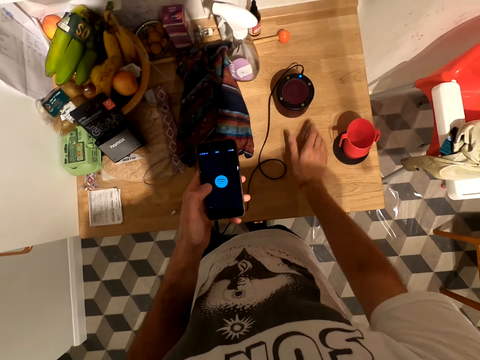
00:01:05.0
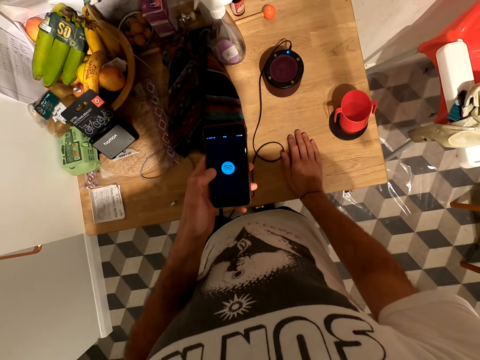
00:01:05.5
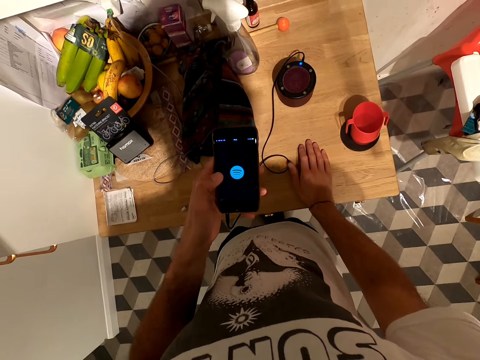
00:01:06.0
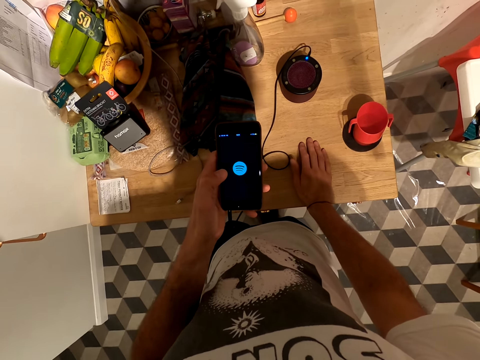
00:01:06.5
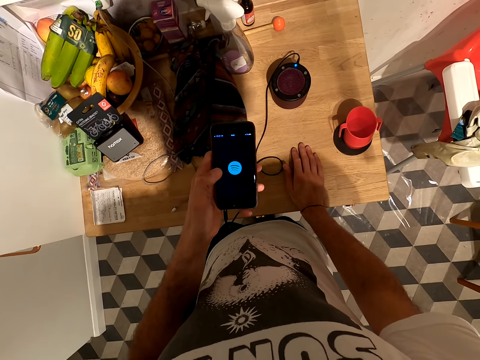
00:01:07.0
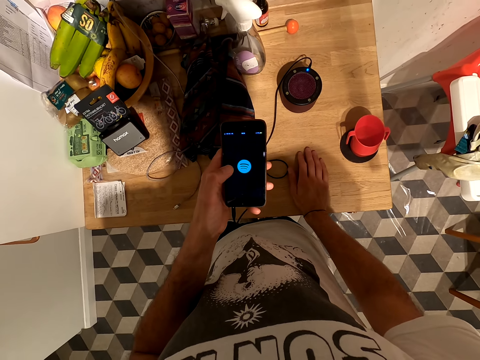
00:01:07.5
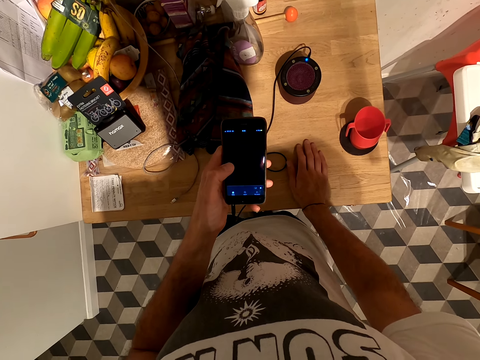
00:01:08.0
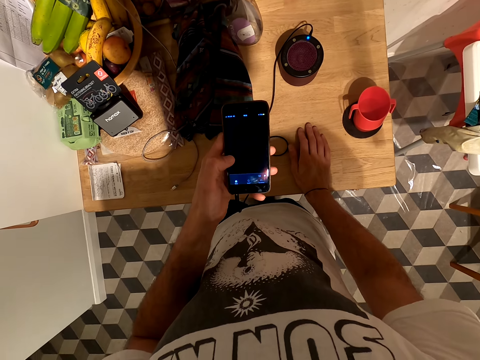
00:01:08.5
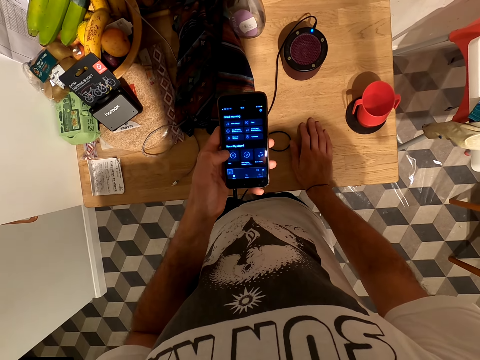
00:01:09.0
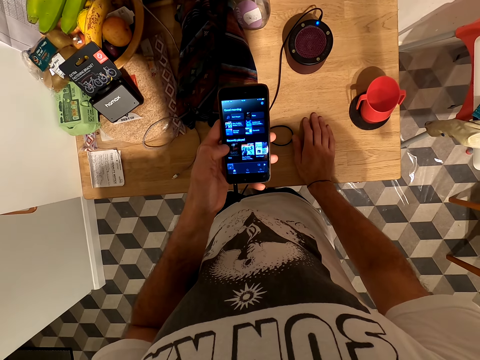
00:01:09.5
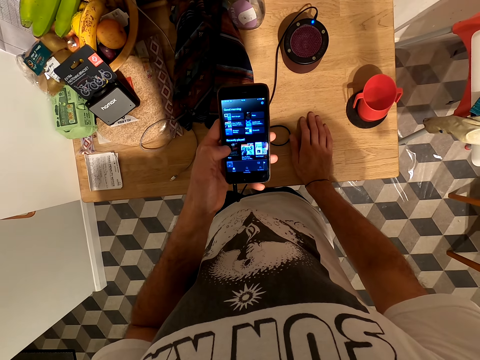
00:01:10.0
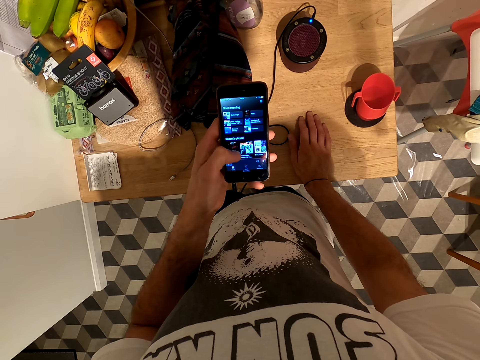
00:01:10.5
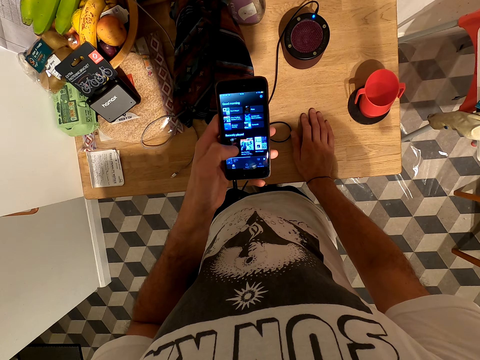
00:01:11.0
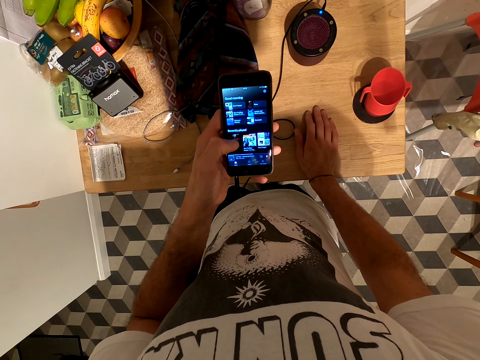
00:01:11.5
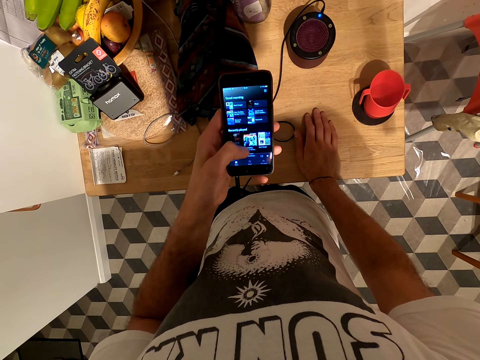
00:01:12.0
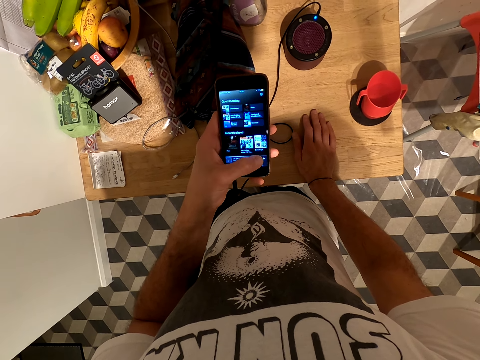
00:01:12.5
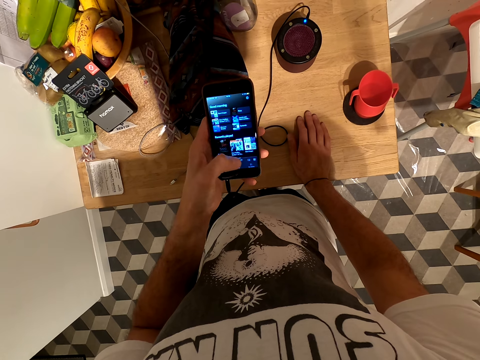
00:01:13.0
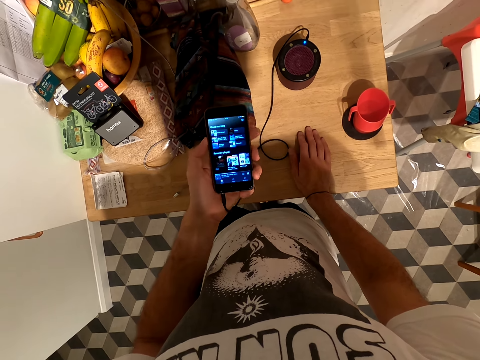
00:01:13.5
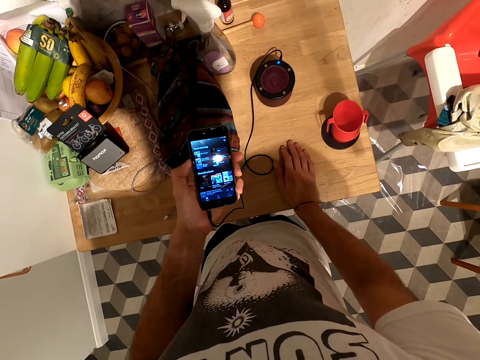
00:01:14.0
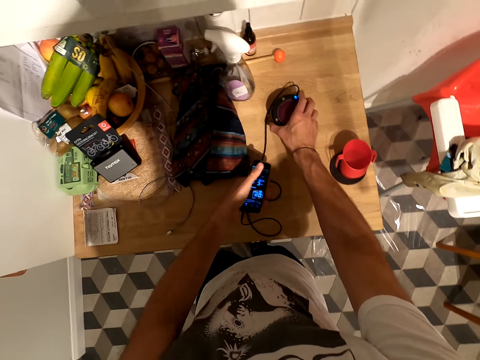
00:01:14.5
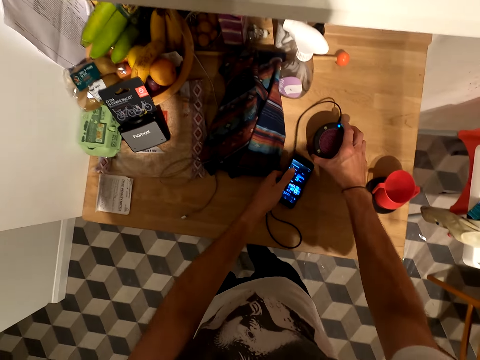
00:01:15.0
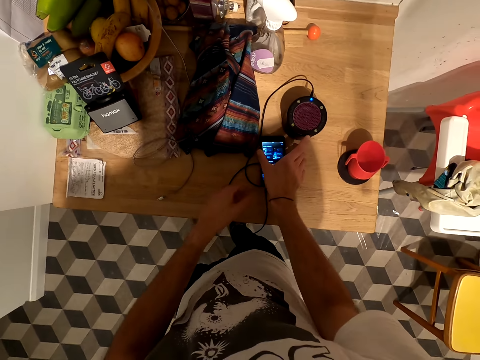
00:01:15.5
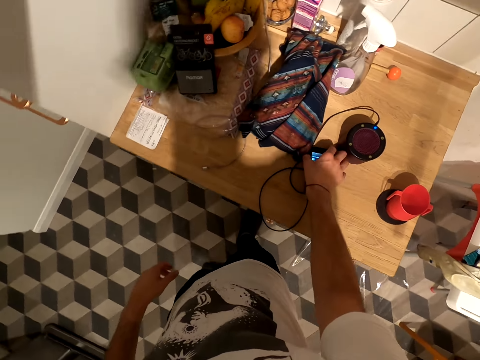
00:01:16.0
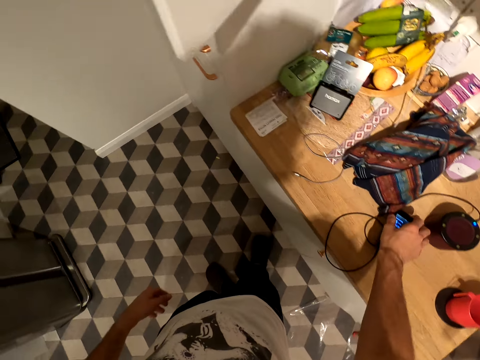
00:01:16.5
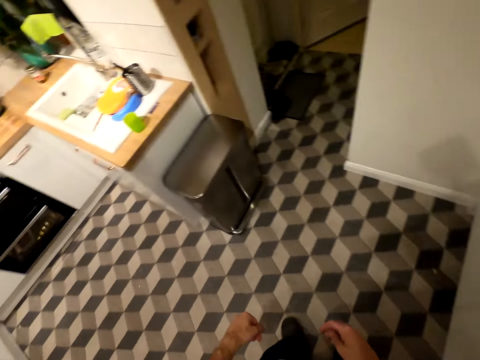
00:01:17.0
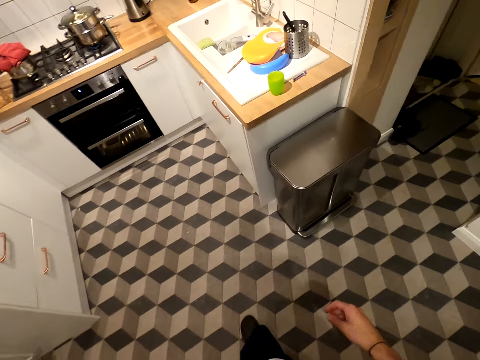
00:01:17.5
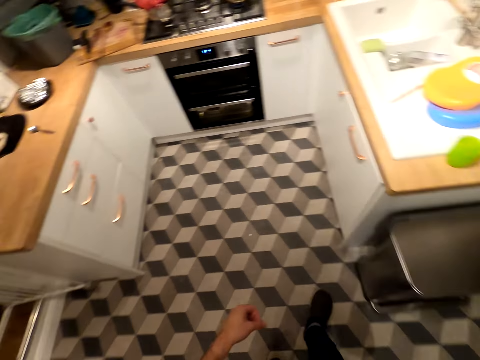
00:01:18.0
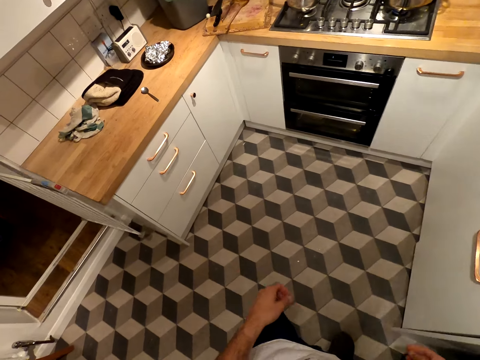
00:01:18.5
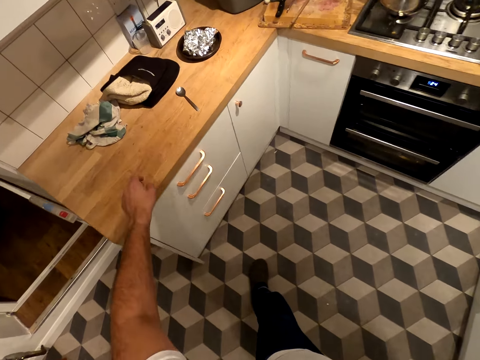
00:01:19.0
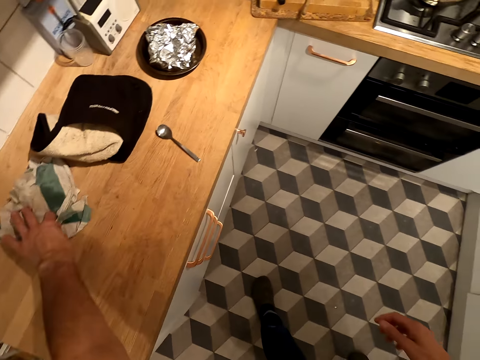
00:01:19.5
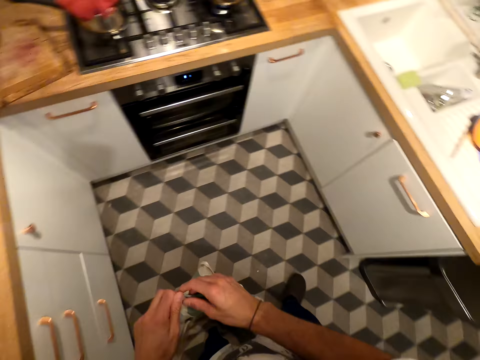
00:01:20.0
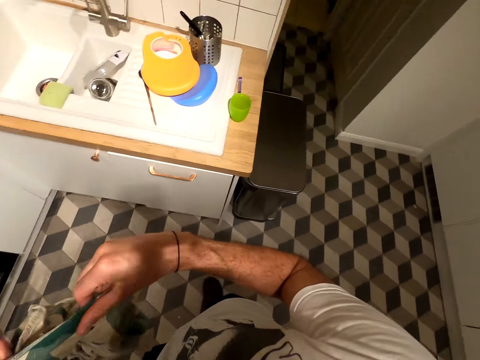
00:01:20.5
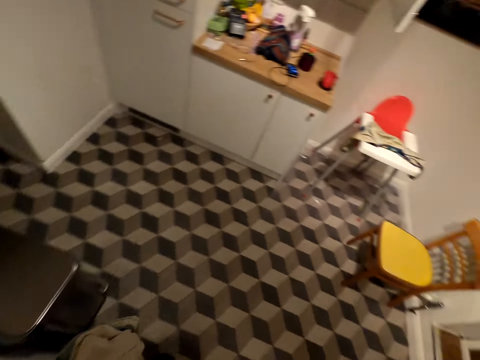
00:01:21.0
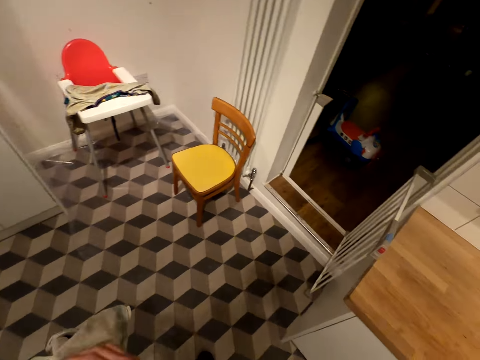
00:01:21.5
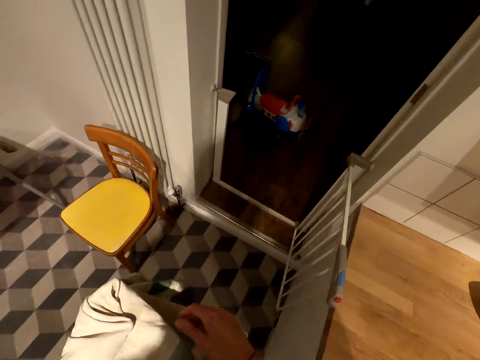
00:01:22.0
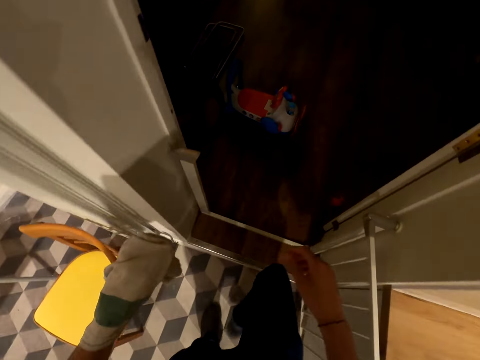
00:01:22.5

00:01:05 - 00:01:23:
The camera wearer upholds the speaker. They touch bluetooth. They put a hand on the table. They touch the phone. They play music. They hold the speaker. They put the phone on the table. They hold the phone. They turn around. They walk. They pick up the linen towel. They touch the towel. They walk.

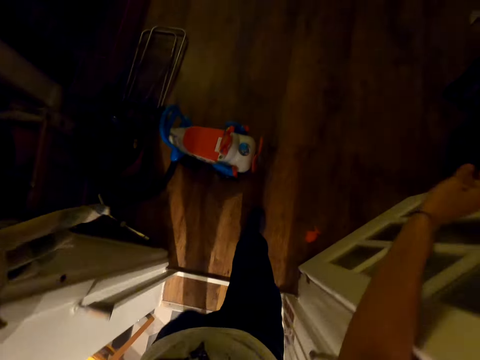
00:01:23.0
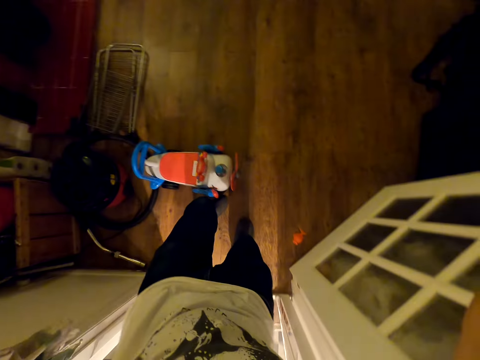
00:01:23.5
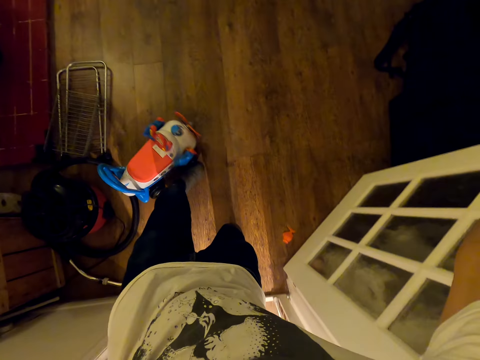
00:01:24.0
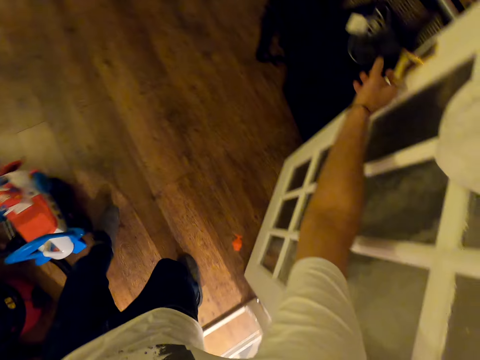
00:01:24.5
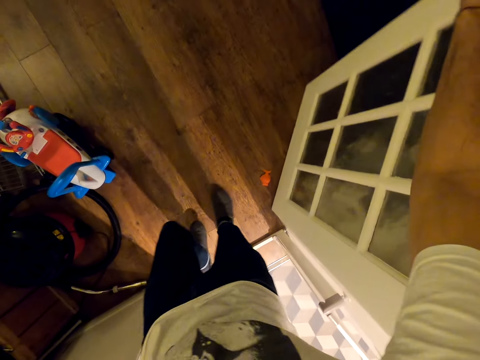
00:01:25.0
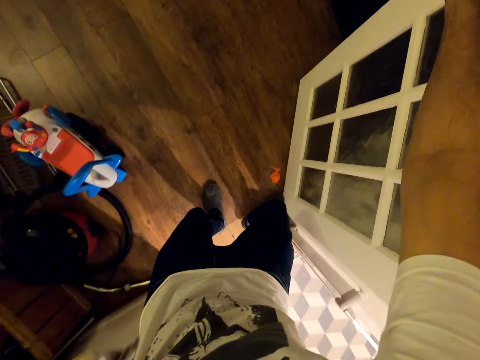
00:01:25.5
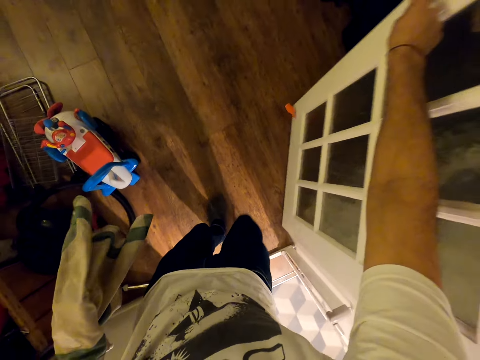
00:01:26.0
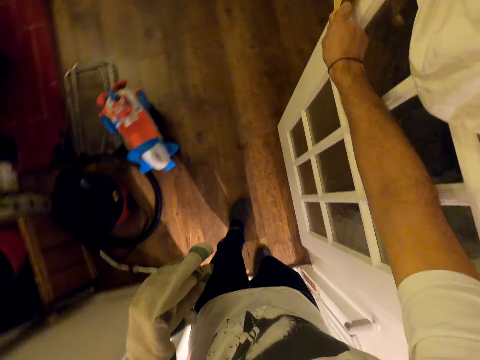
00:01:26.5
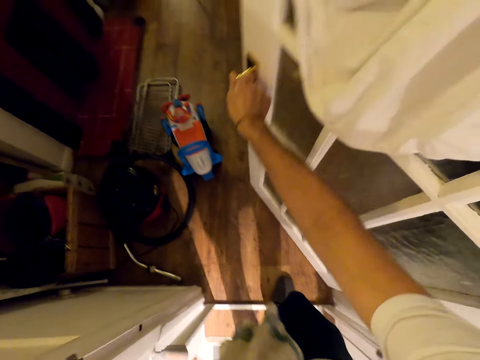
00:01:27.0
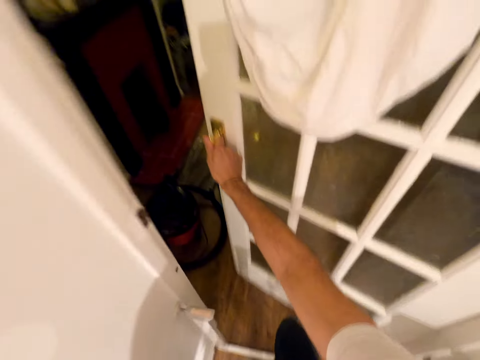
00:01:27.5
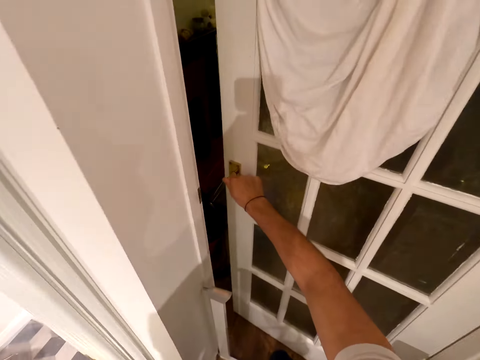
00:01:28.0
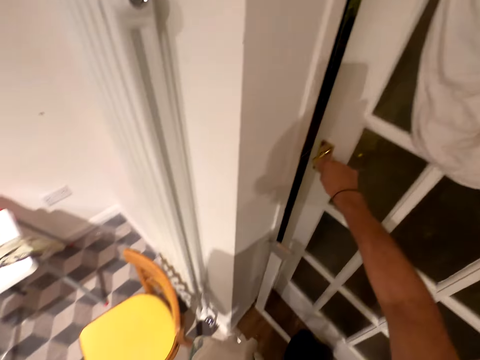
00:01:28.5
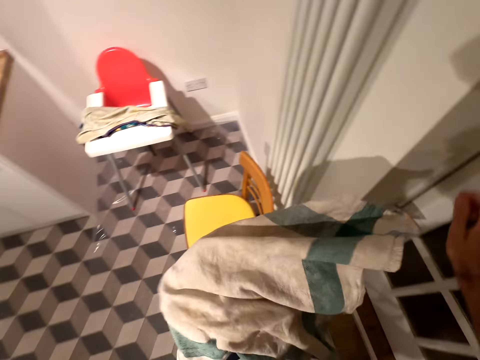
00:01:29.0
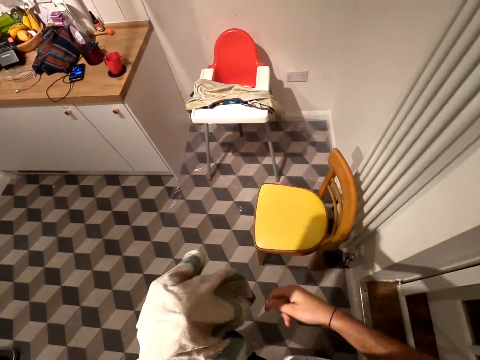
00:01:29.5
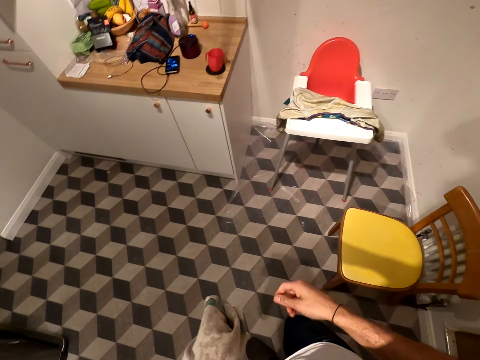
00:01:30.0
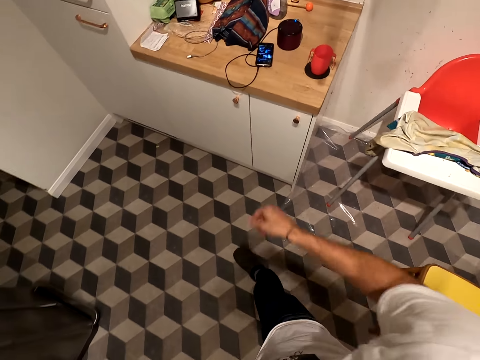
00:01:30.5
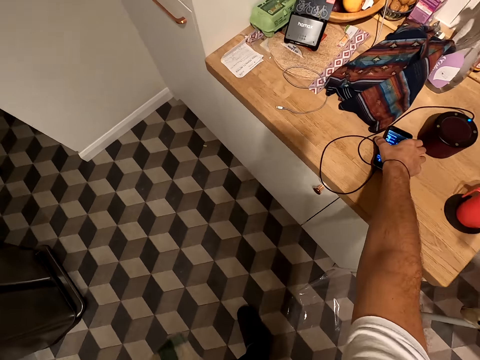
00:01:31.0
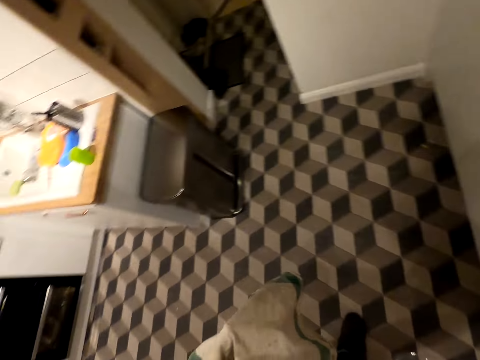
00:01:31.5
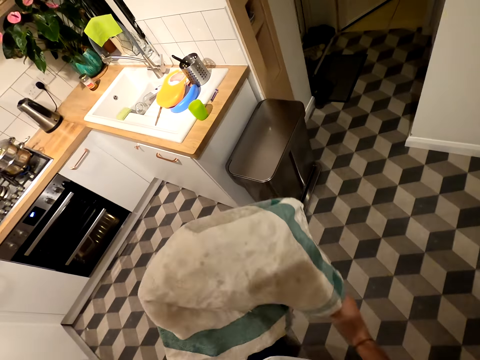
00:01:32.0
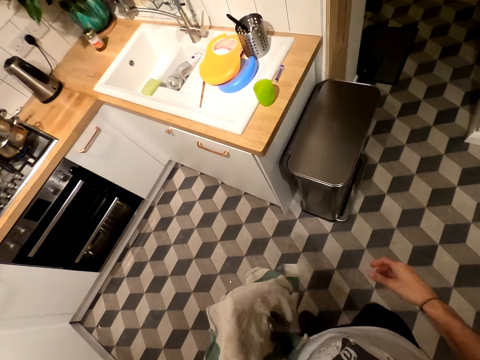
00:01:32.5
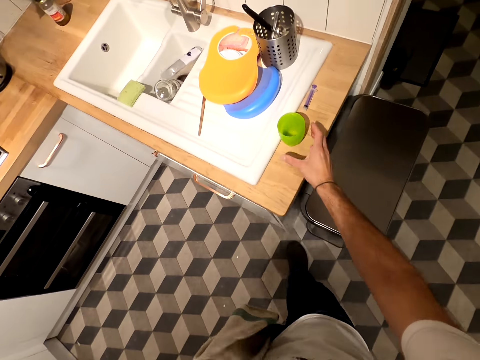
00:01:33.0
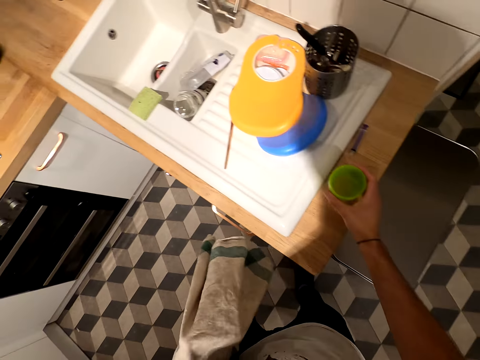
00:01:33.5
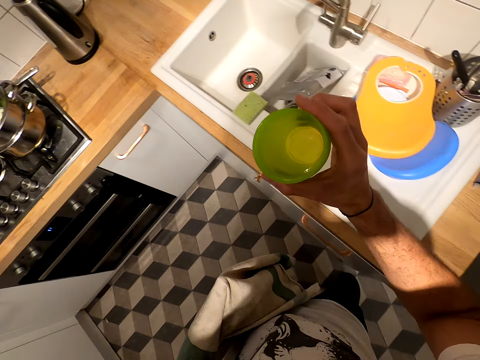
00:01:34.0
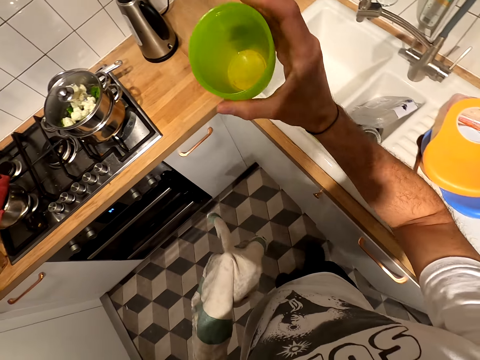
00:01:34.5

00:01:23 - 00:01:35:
The camera wearer pushes a toy using his leg. He holds a door. He kicks something. He closes the door. He walks towards the countertop. He holds the phone. He touches the phone. He carries the linen towel. He picks up a cup. He touches the cup.
